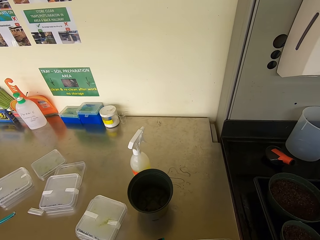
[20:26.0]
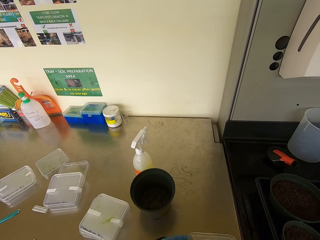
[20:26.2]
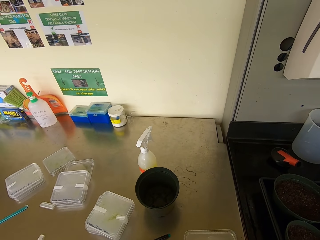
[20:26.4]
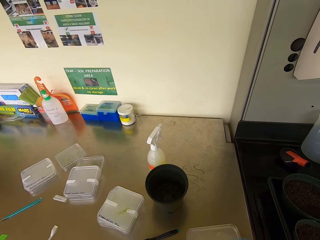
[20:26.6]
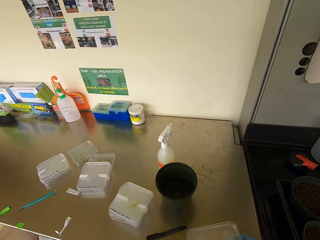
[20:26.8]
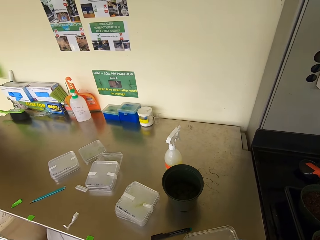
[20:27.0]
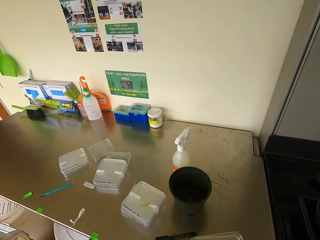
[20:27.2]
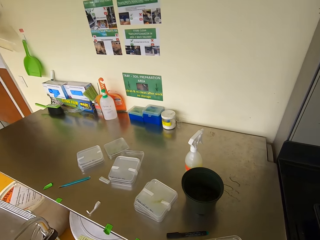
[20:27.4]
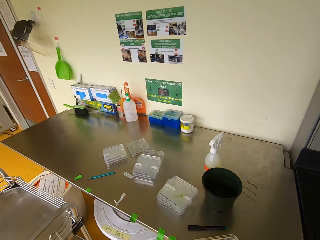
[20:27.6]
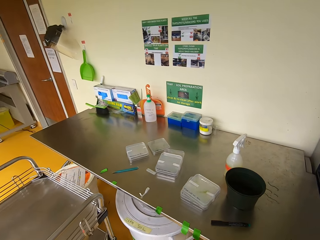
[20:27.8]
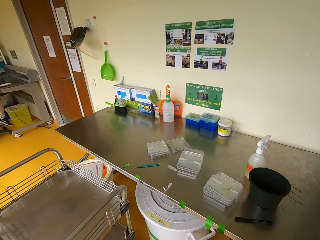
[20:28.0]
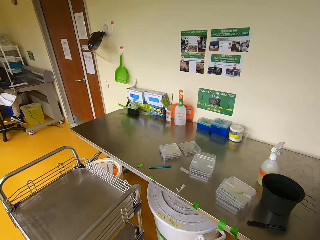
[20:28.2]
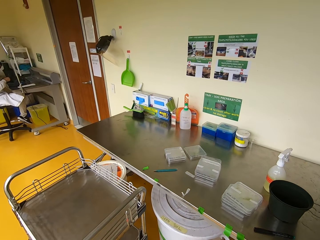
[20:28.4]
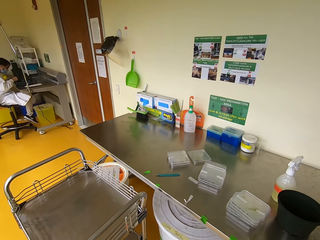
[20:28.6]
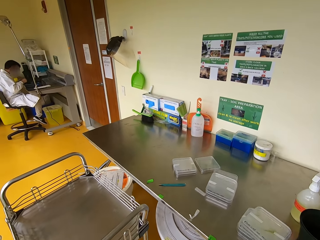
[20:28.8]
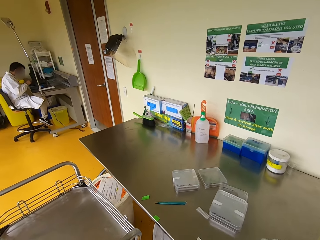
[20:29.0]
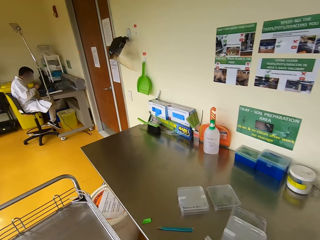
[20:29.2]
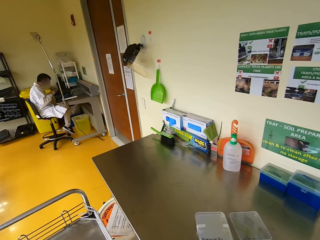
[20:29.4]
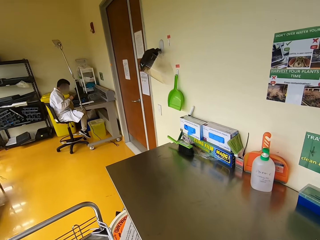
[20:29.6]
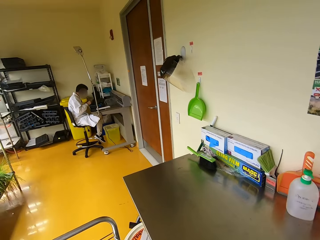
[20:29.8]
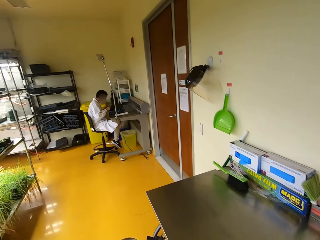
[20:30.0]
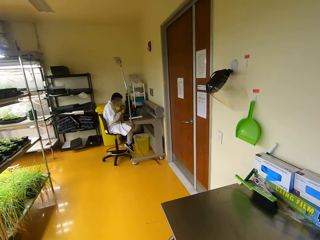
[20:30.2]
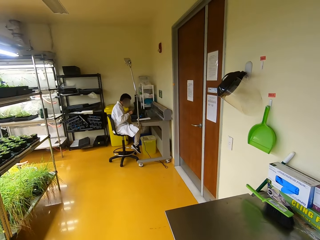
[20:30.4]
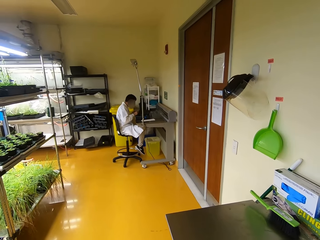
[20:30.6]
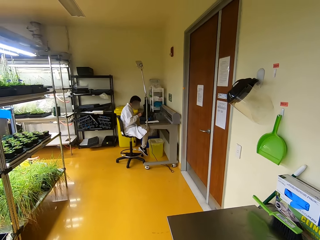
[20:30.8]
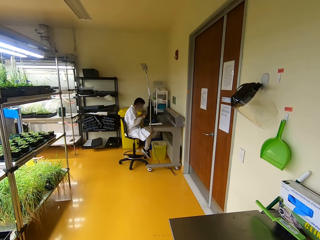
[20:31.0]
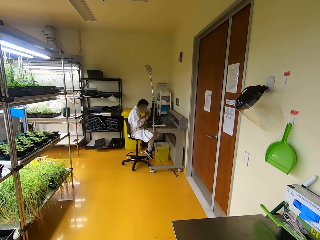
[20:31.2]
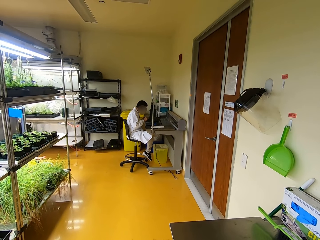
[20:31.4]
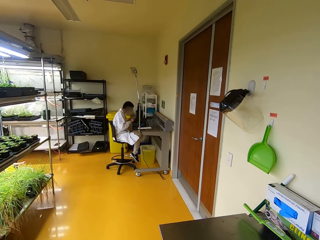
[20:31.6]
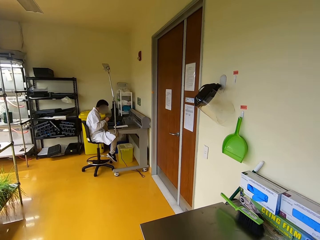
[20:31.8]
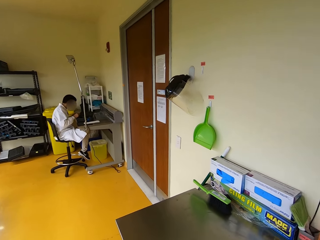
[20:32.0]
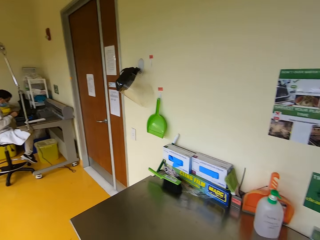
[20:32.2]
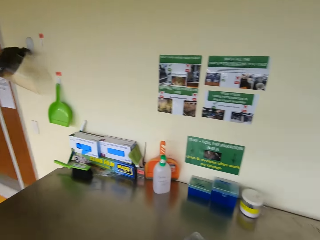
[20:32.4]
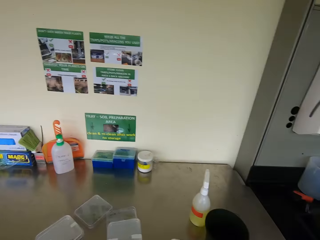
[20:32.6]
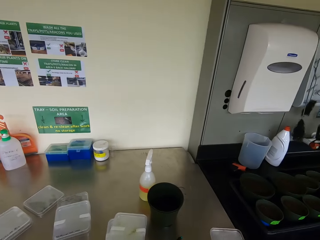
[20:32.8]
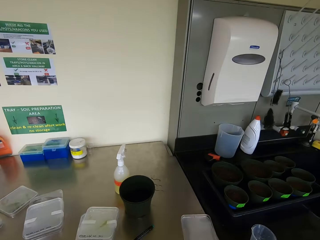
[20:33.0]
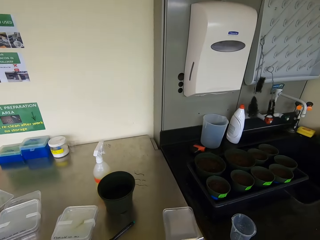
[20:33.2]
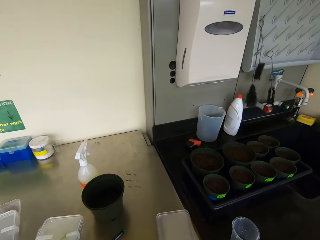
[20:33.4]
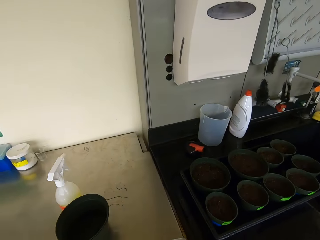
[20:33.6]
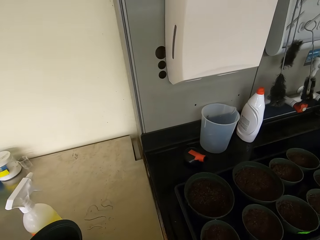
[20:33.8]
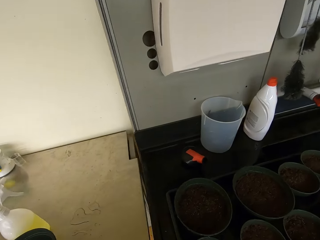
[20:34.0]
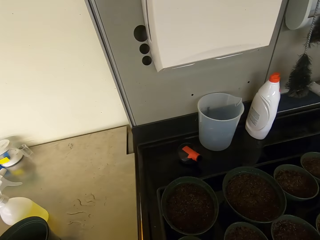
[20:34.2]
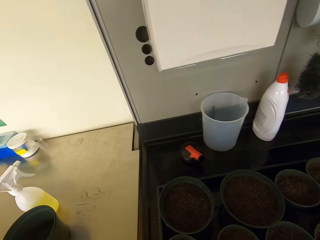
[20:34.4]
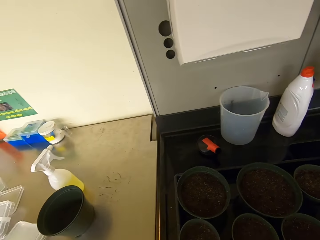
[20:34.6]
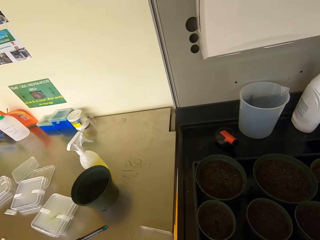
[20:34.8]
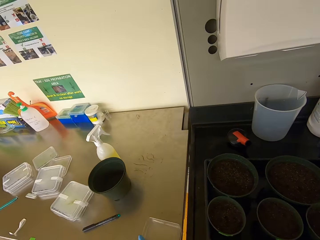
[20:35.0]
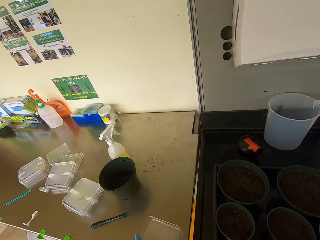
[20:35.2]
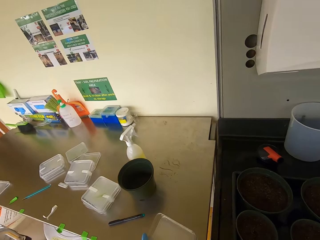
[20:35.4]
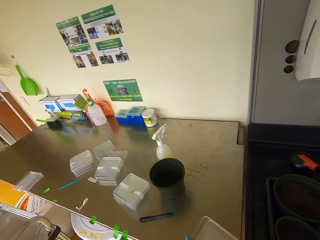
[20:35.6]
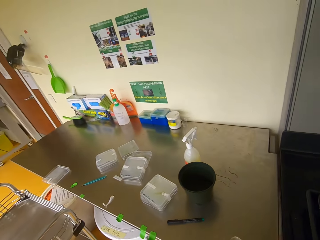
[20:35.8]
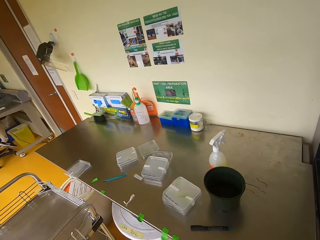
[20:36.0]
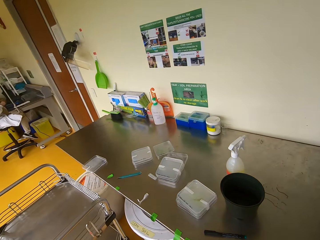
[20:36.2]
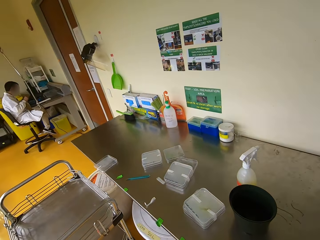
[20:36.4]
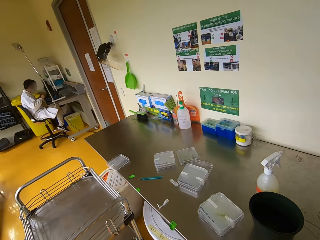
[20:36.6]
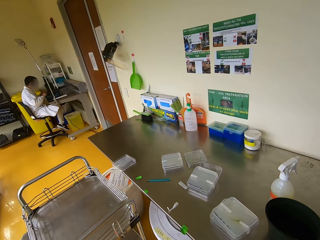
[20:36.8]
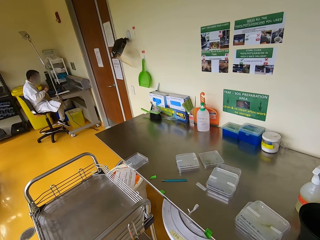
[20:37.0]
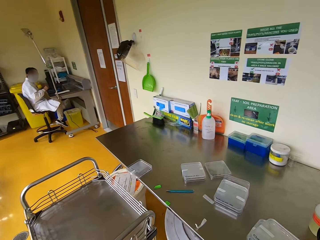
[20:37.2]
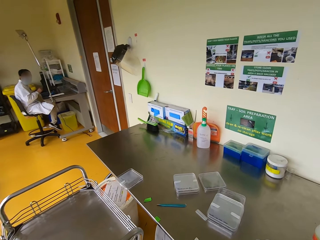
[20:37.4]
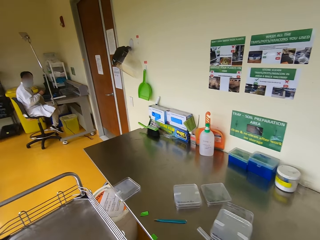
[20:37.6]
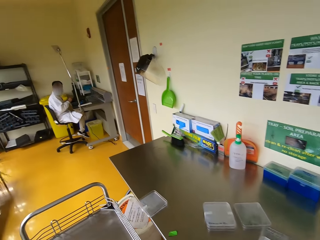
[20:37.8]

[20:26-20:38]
The camera wearer looks around.

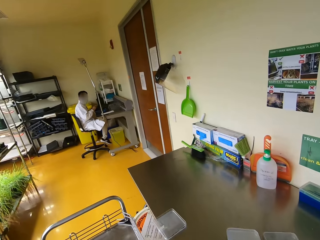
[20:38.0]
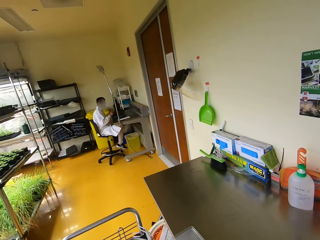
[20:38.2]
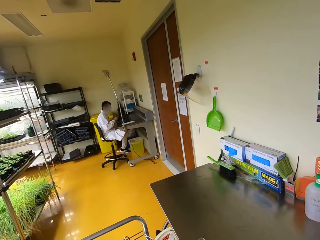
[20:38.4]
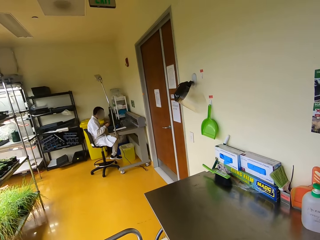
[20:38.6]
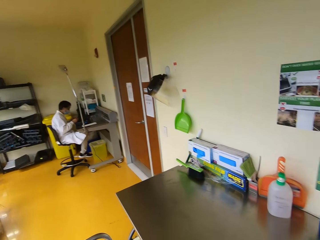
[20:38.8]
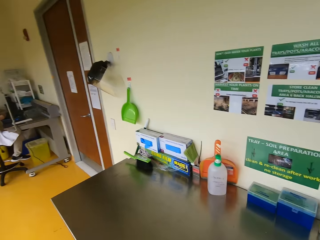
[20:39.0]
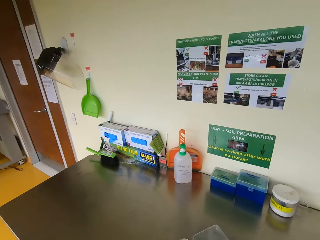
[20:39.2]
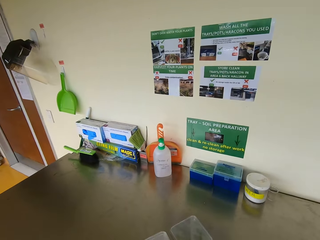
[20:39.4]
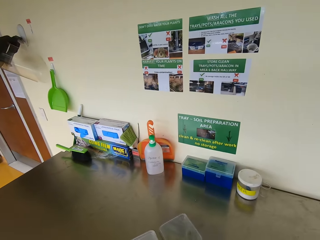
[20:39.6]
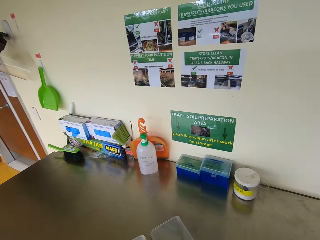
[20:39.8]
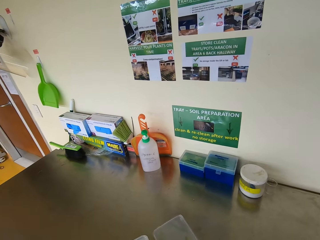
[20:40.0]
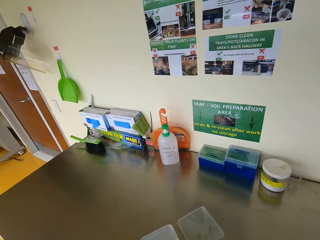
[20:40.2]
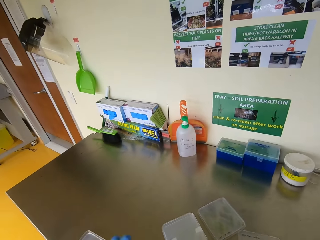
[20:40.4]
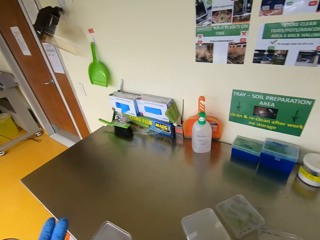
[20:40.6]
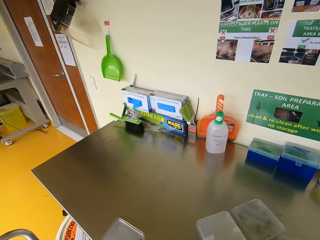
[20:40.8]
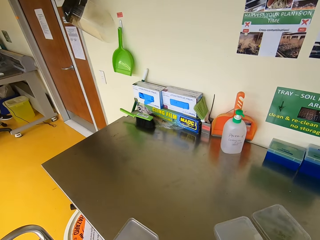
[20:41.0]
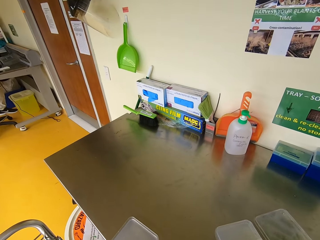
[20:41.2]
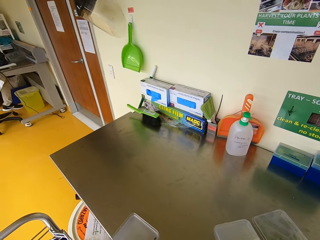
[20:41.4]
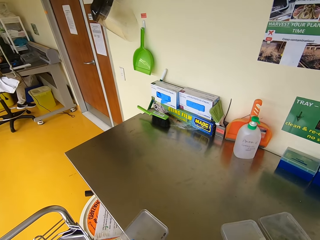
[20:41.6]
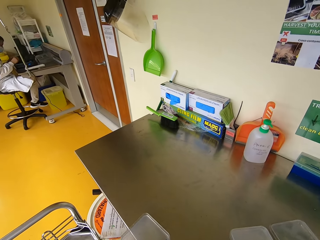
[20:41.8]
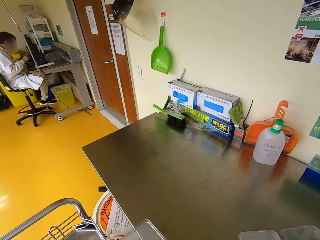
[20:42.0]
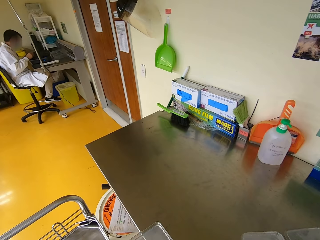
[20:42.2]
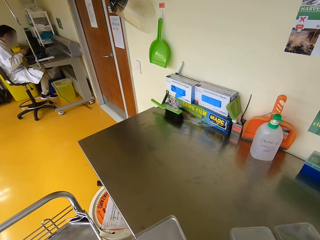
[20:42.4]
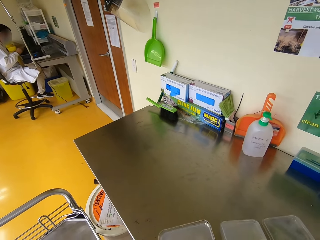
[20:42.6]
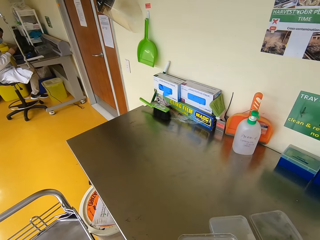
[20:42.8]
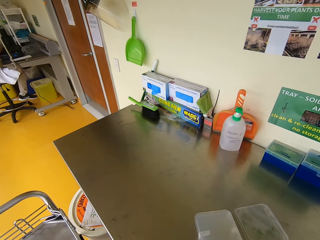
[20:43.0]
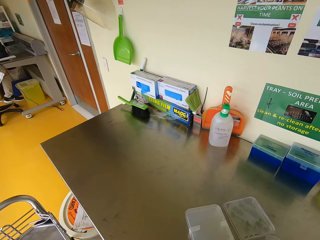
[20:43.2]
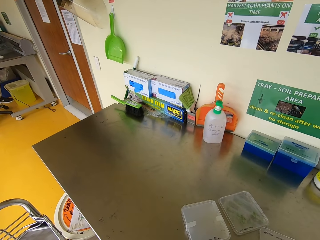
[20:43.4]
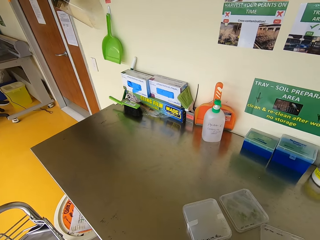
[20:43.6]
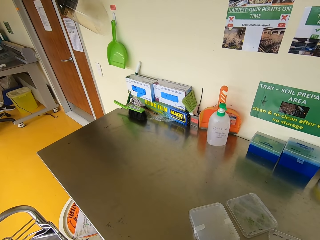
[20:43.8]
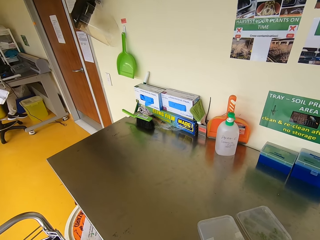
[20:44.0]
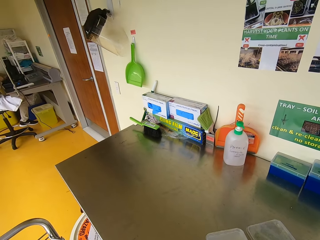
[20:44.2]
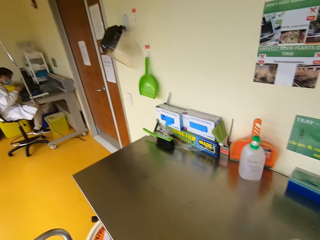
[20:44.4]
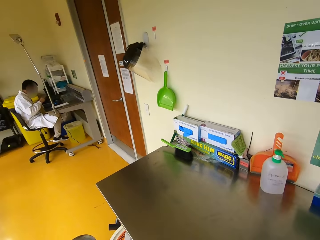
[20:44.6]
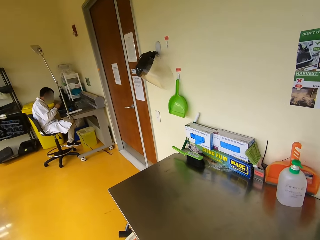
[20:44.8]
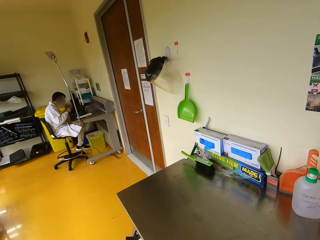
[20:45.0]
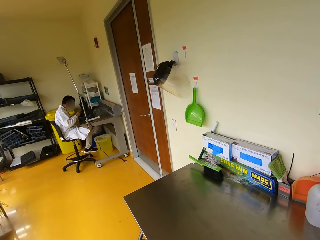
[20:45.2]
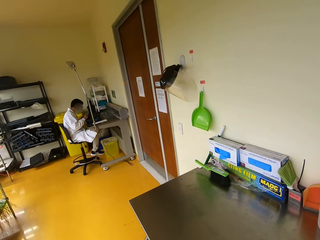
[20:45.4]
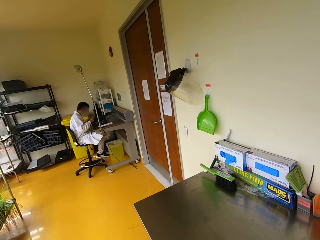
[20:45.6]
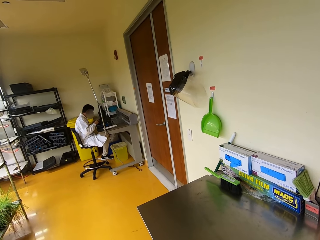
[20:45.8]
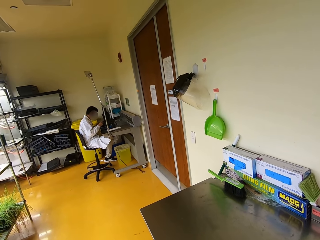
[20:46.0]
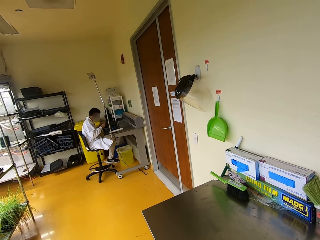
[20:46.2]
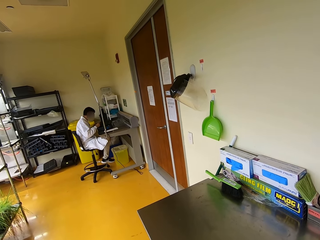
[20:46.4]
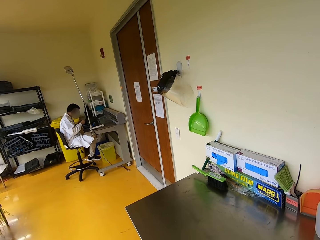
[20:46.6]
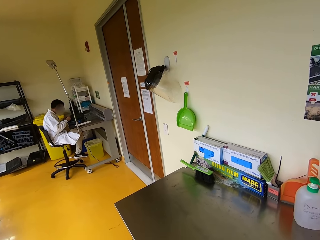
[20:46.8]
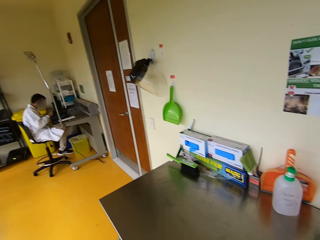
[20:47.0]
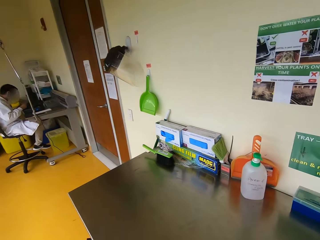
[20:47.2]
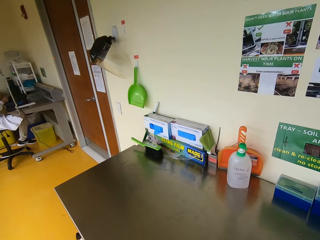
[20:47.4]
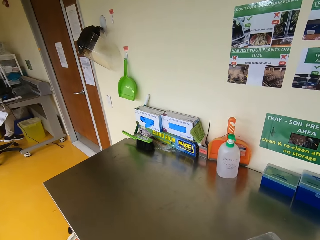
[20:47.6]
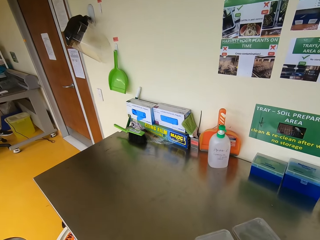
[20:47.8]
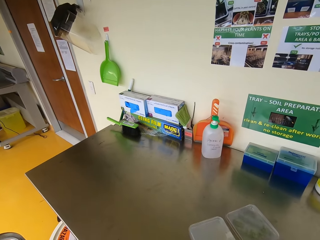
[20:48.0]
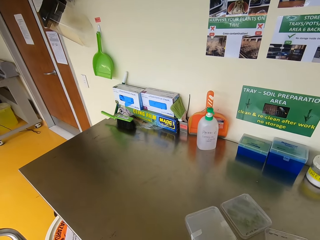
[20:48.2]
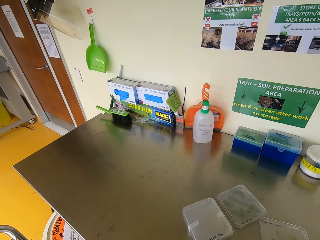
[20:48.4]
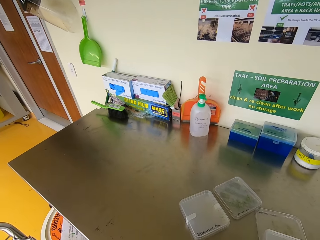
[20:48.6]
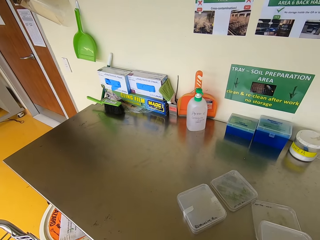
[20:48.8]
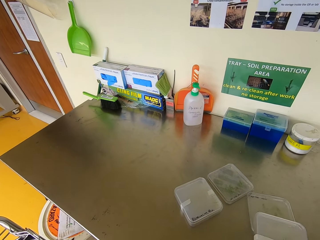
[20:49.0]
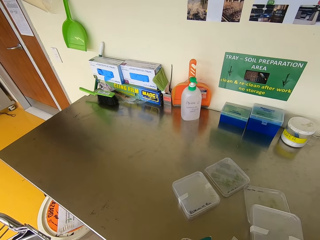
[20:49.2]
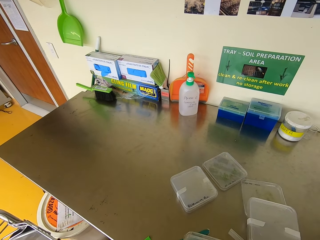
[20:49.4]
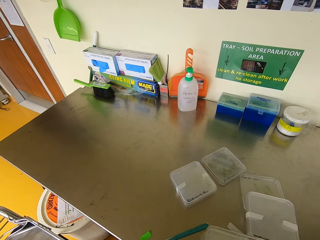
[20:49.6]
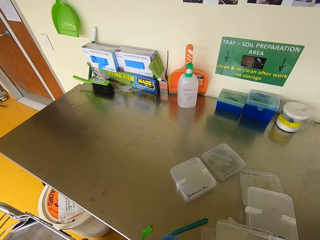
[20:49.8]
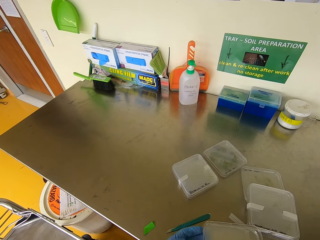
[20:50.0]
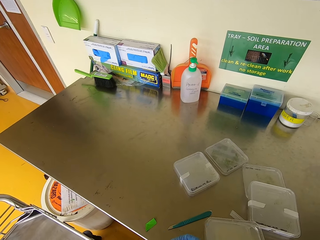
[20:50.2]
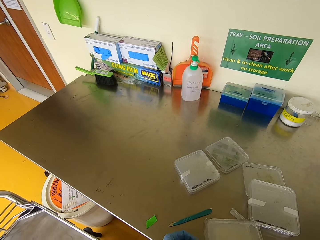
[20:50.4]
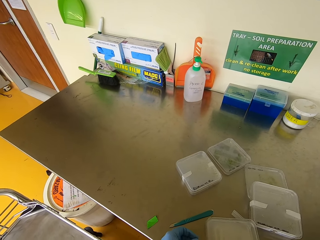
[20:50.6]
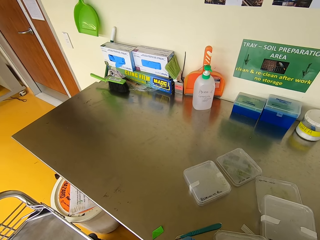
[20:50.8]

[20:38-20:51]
The camera wearer lifts a case. They speak to a person. They look around.
